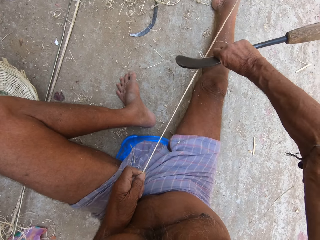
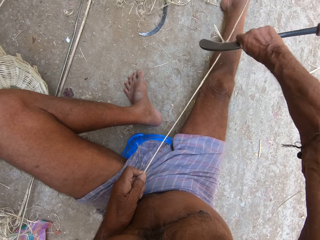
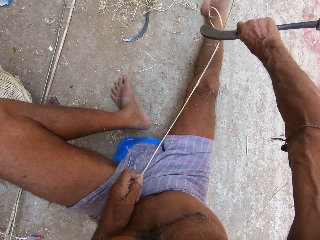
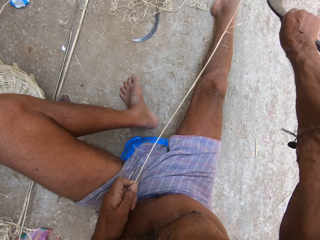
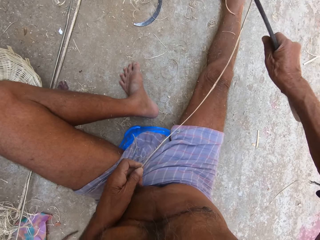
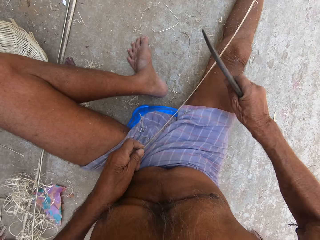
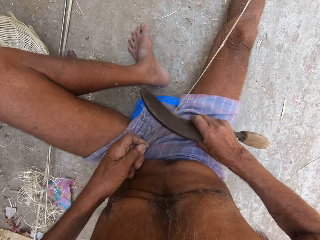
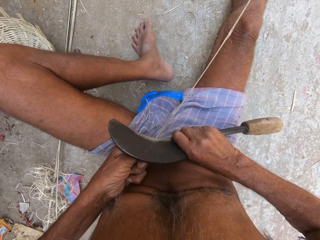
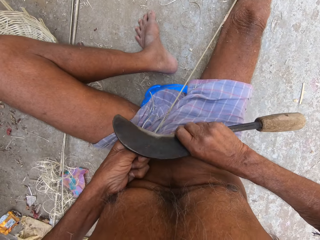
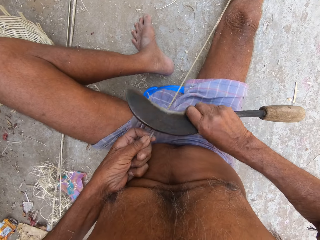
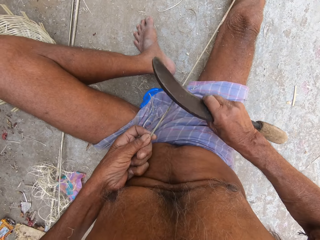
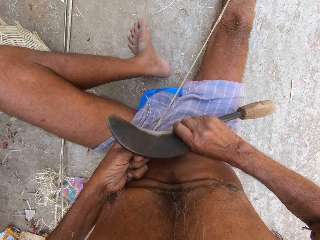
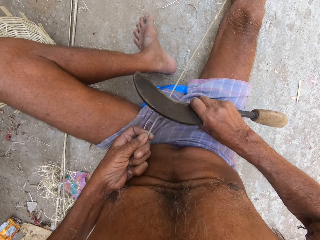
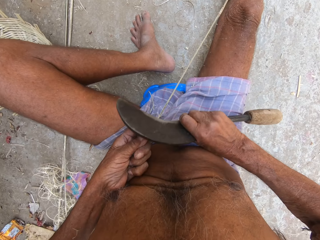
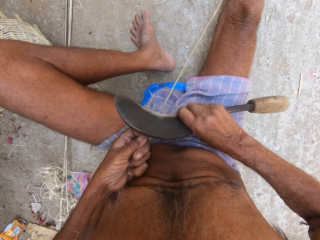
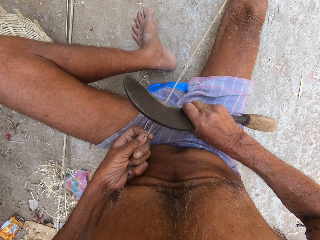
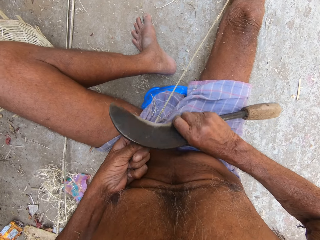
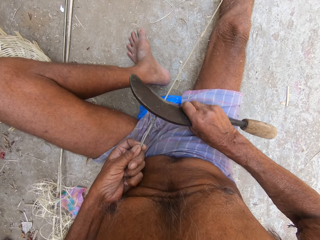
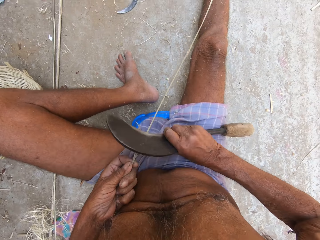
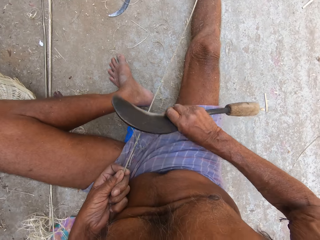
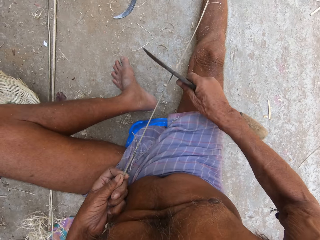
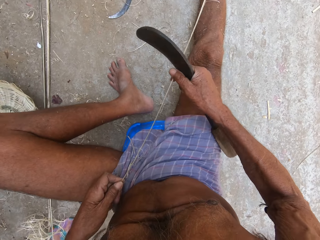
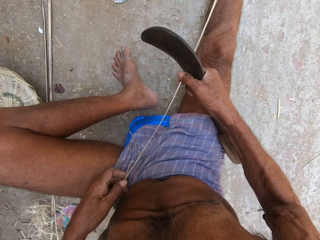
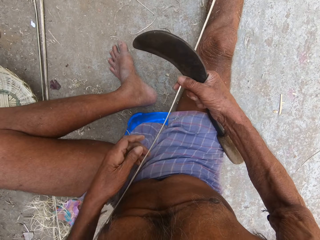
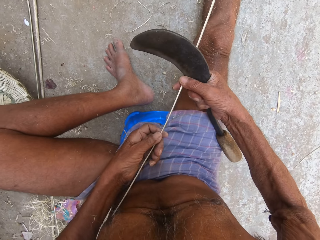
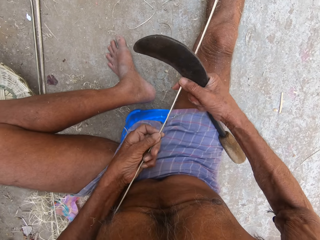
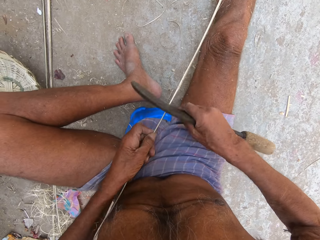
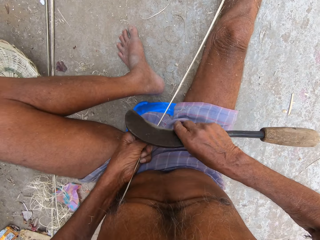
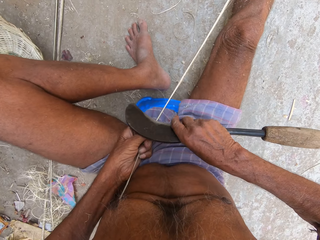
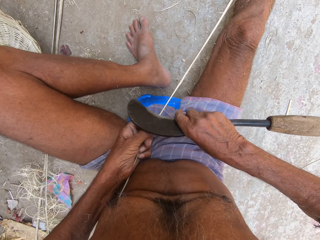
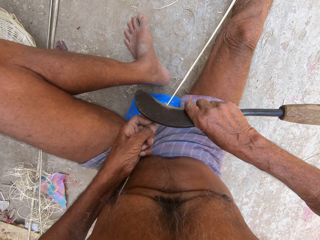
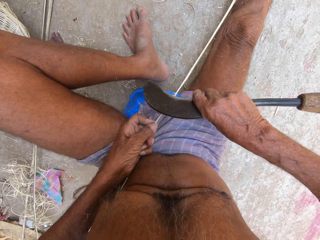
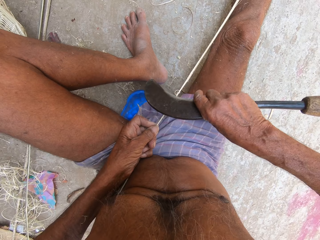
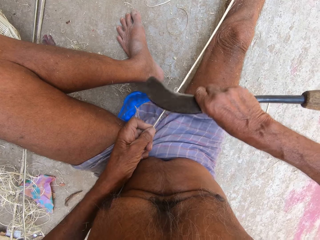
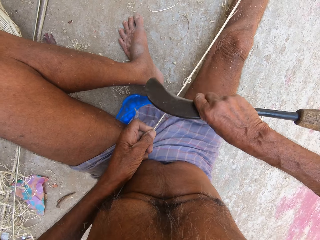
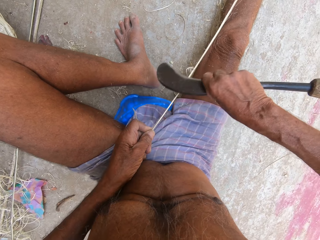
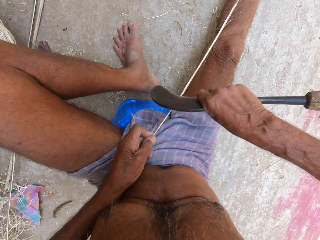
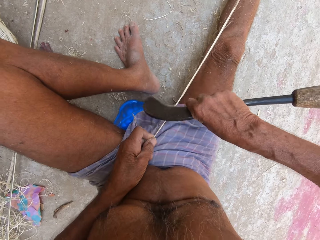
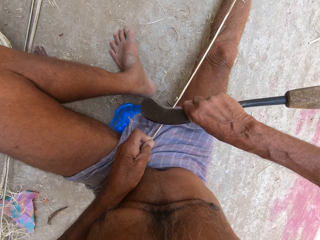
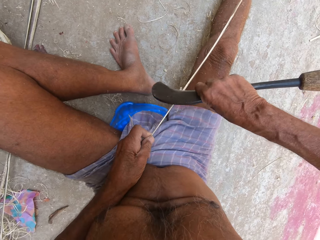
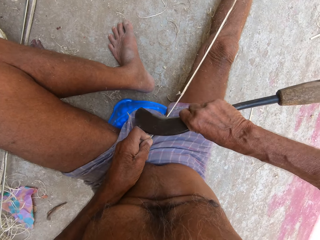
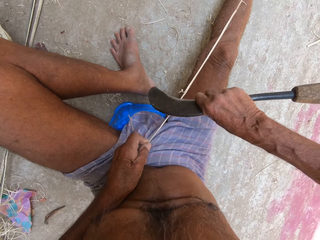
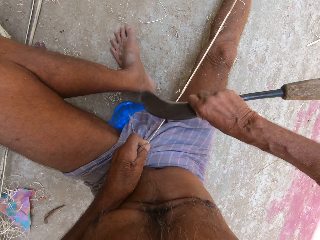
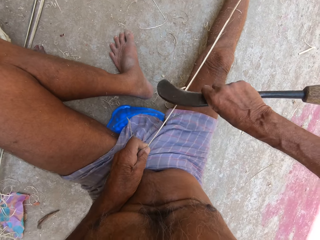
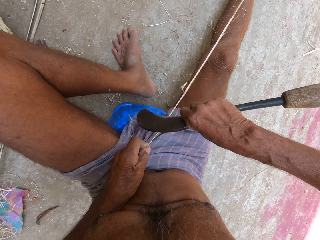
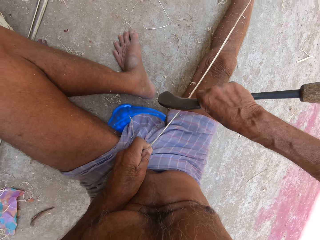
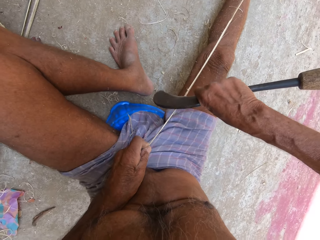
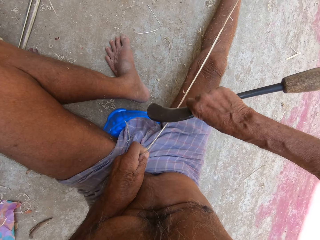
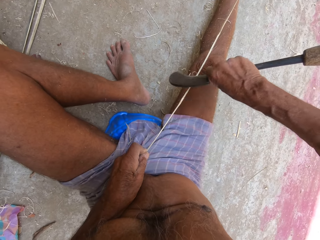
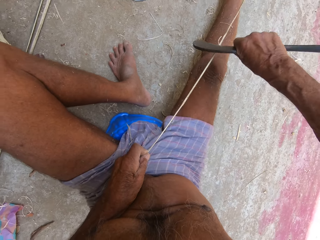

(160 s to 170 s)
The camera wearer sharpens the bamboo strip in his left hand with the sickle in his right hand. He places his right hand on the bamboo strip in his left hand. He places his left hand on the bamboo strip in his right hand. He sharpens the bamboo strip in his left hand with the sickle in his right hand.

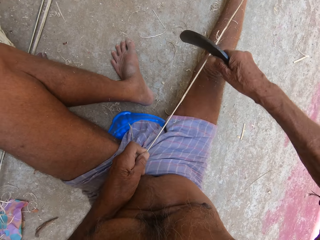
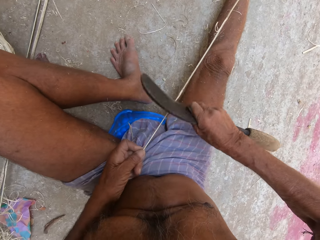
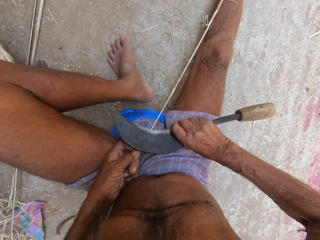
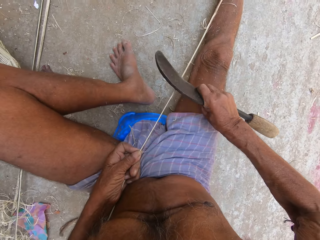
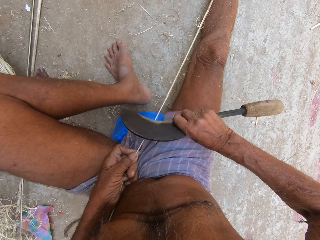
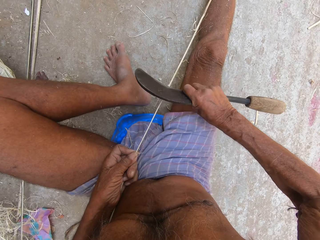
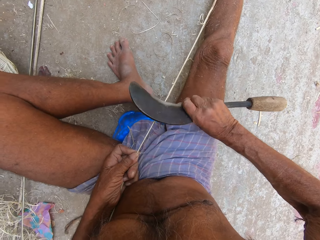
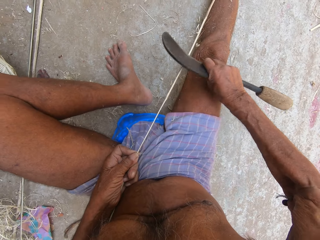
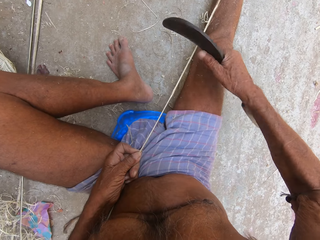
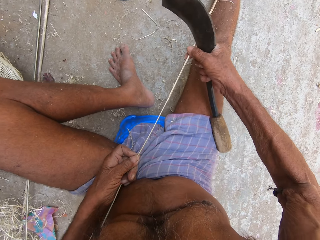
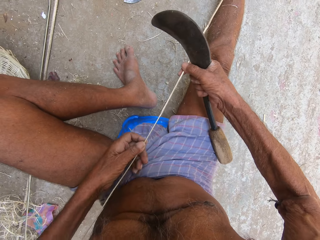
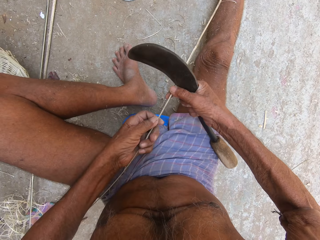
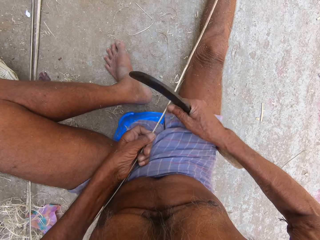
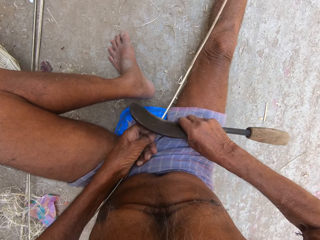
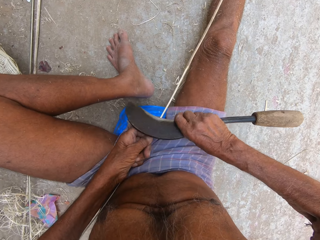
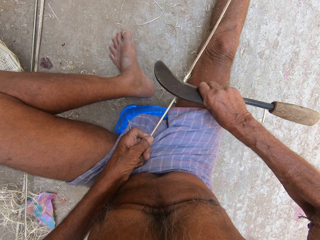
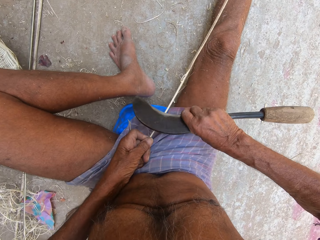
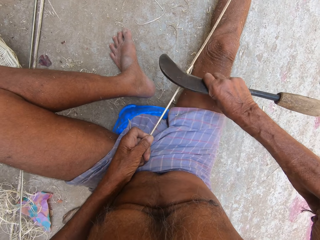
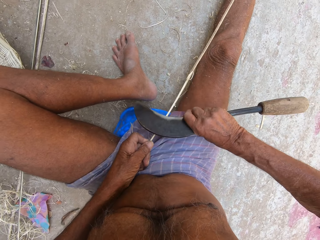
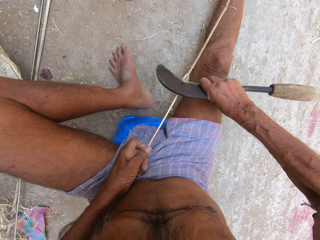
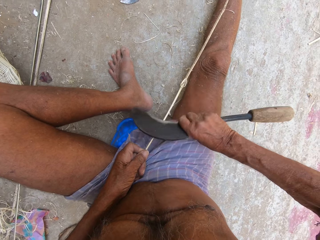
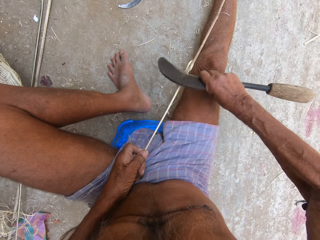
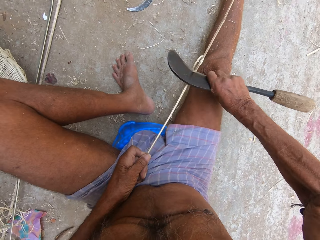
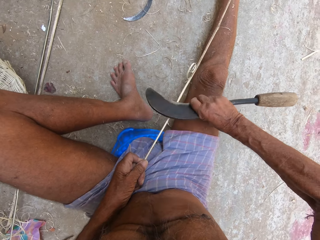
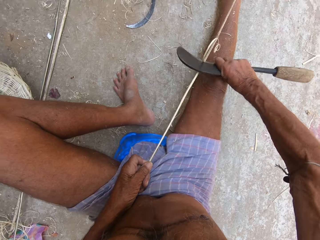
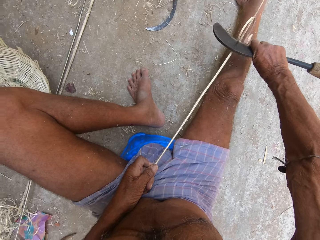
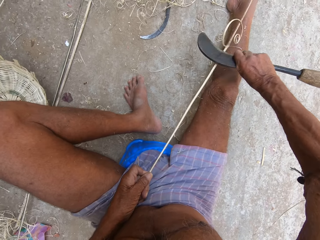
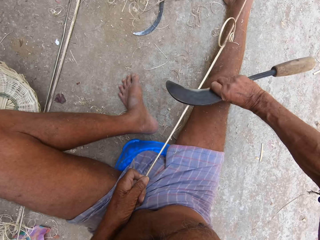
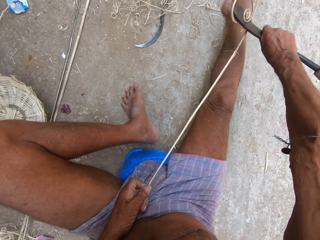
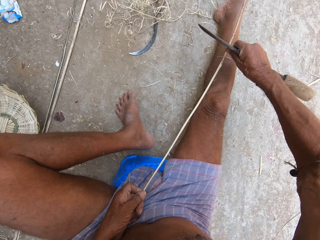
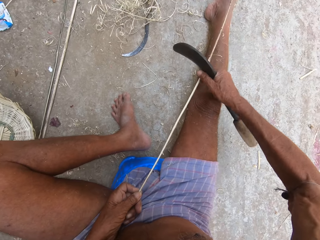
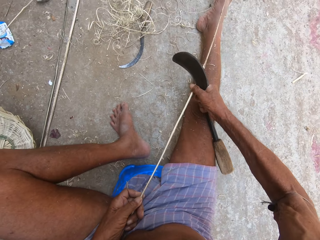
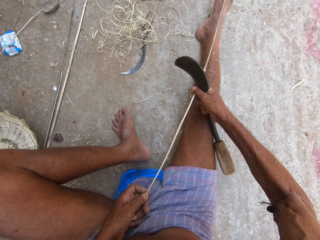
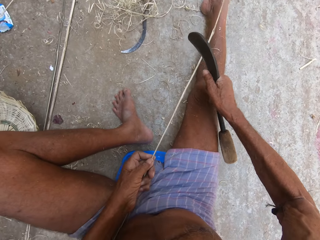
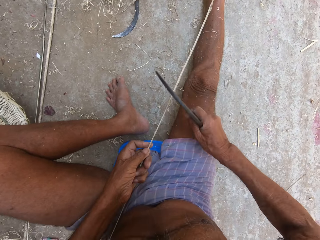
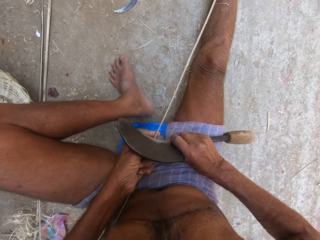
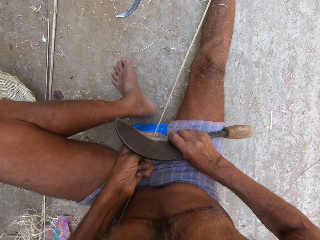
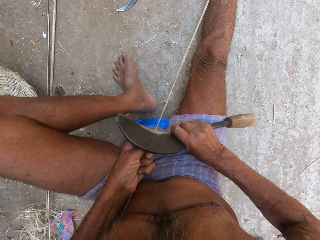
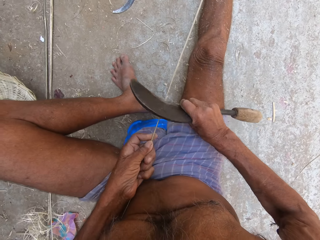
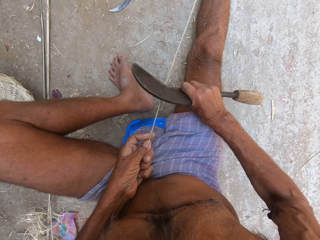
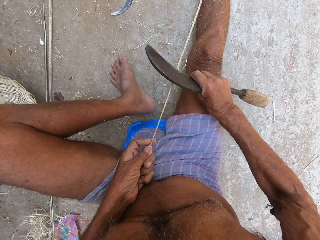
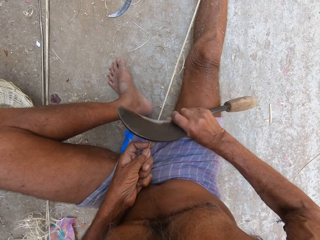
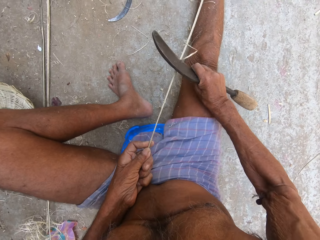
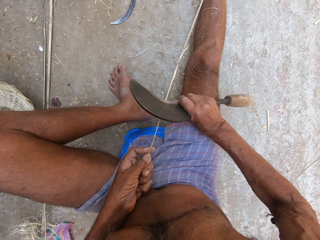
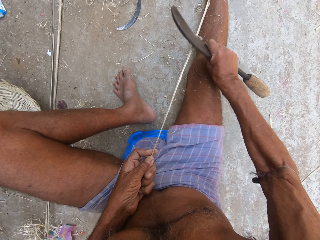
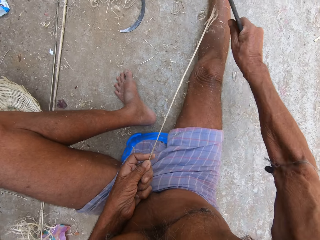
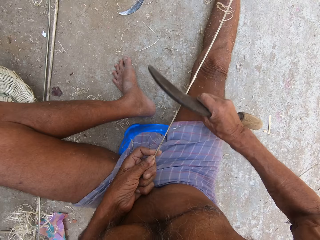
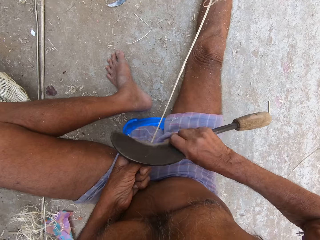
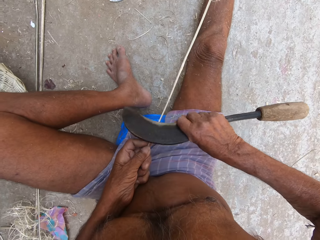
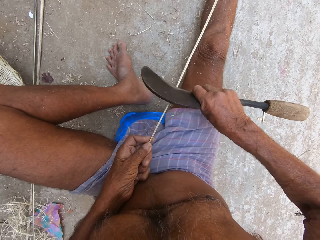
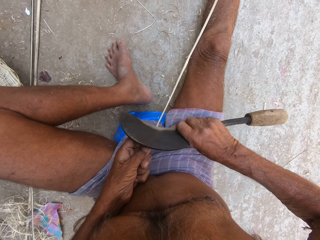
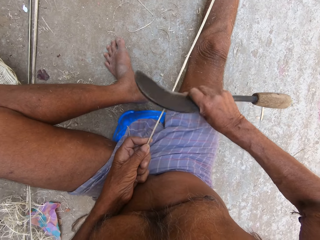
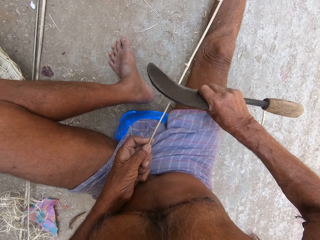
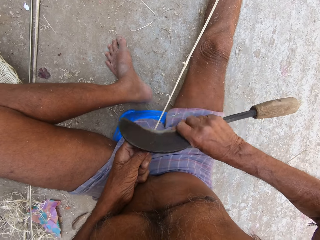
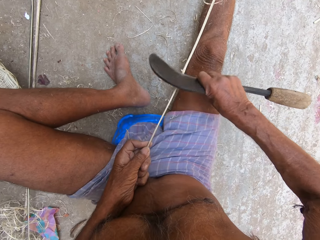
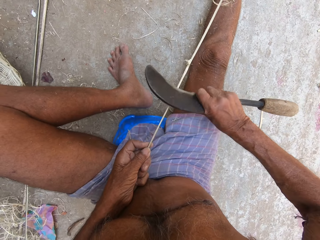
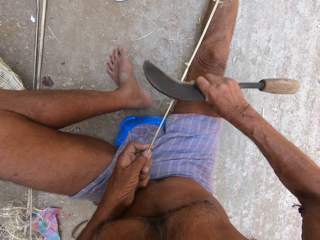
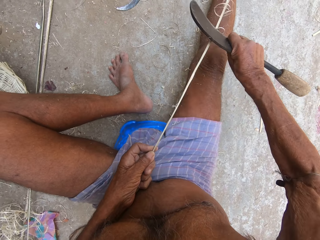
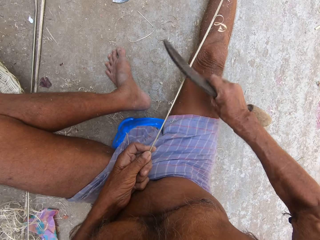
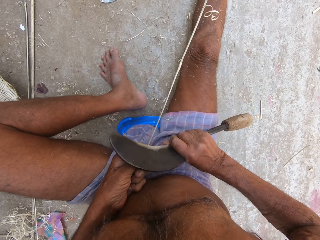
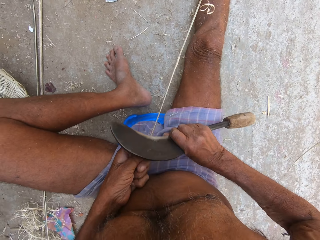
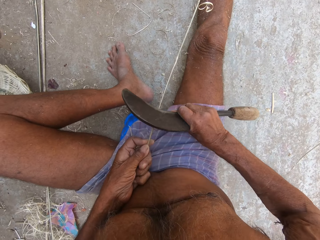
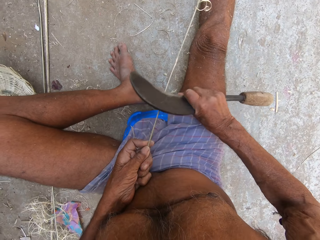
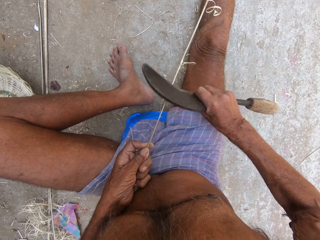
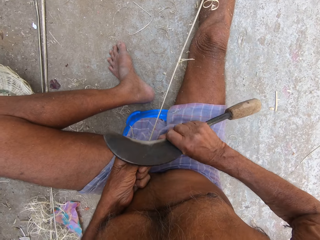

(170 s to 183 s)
The camera wearer places his right hand on the bamboo strip in his left hand. He pulls the bamboo strip from the ground with both hands. He sharpens the bamboo strip in his left hand with the sickle in his right hand. He sharpens the bamboo strip in his left hand with the sickle in his right hand repeatedly.
